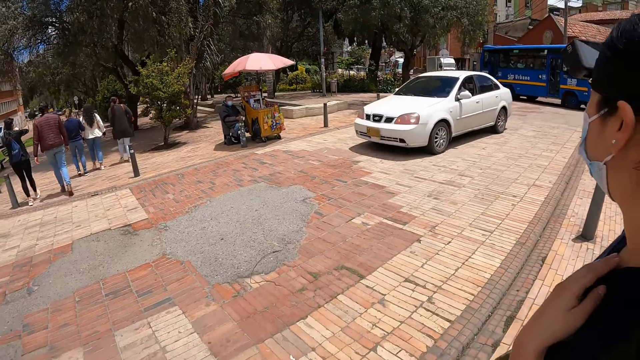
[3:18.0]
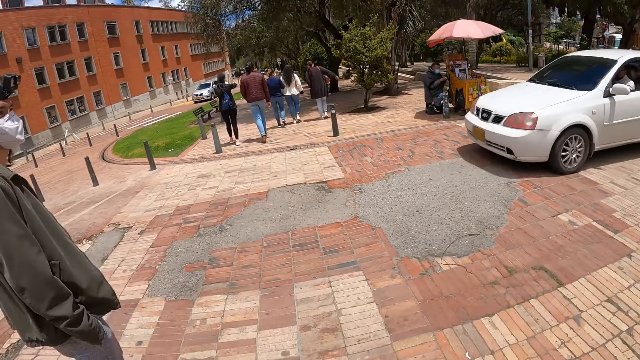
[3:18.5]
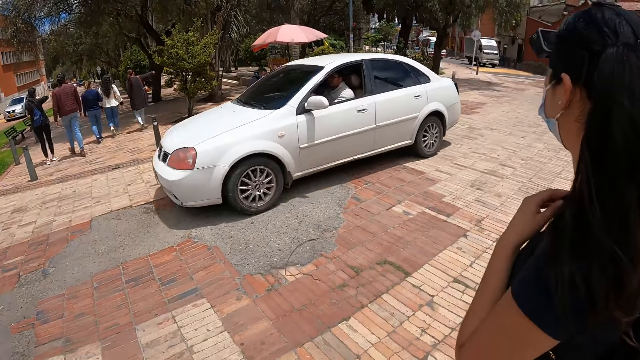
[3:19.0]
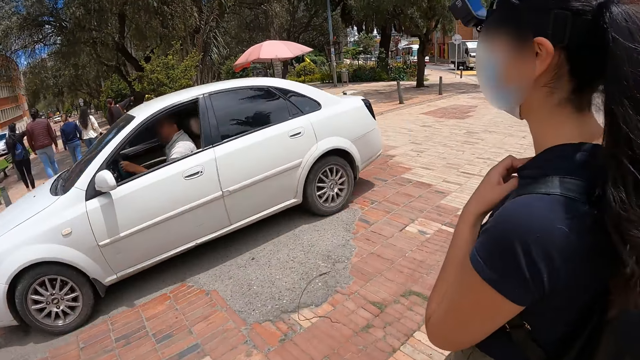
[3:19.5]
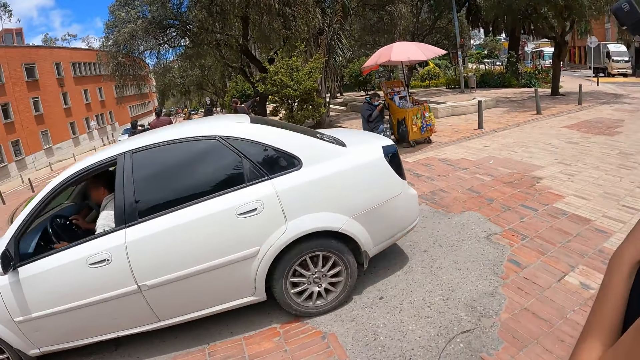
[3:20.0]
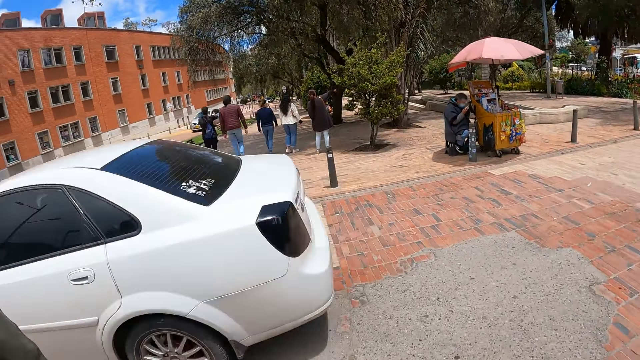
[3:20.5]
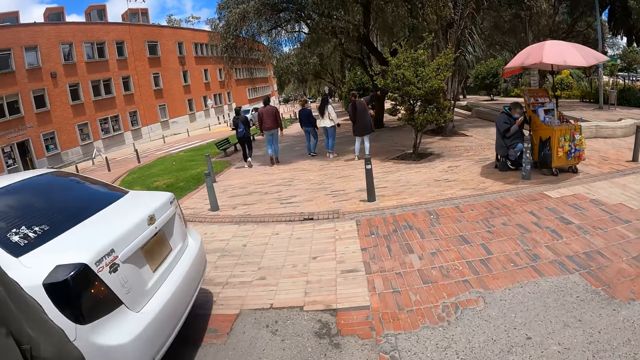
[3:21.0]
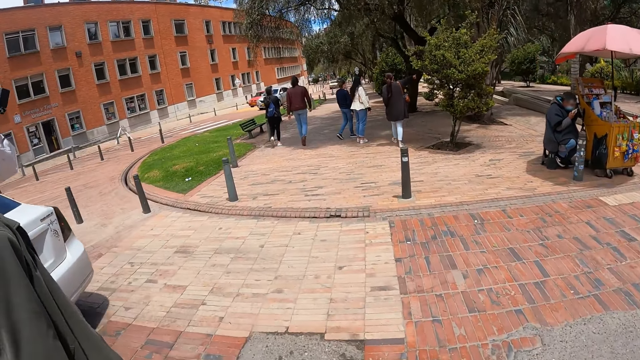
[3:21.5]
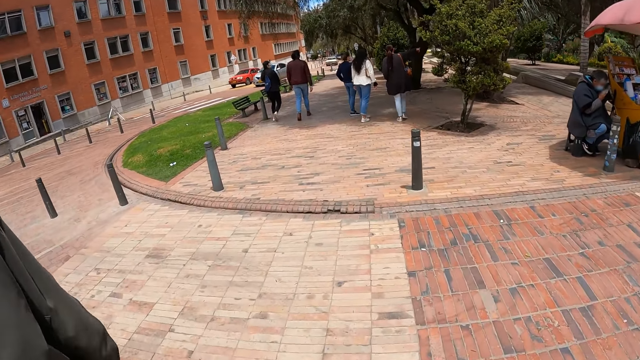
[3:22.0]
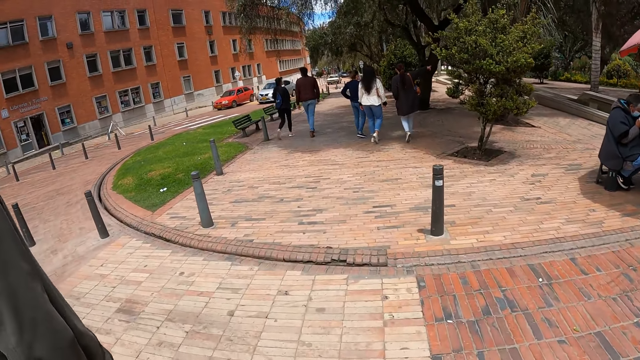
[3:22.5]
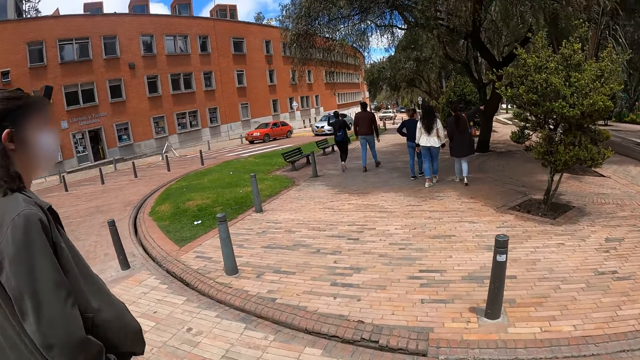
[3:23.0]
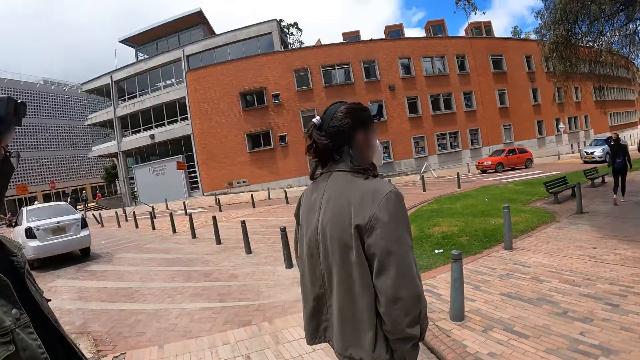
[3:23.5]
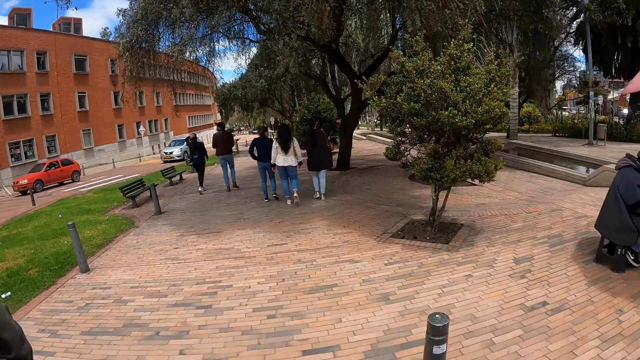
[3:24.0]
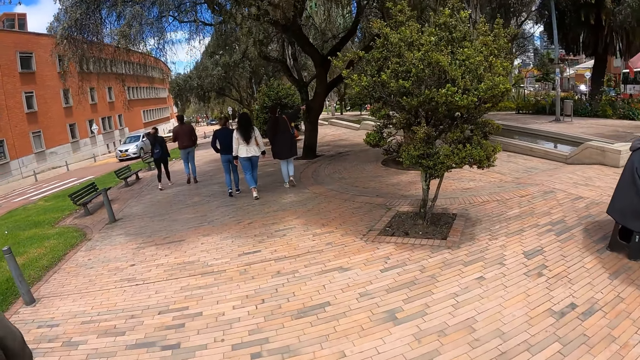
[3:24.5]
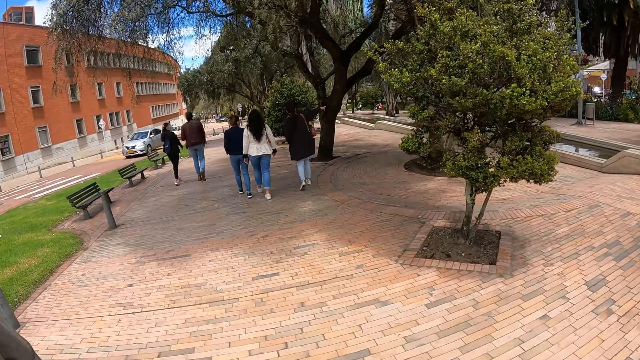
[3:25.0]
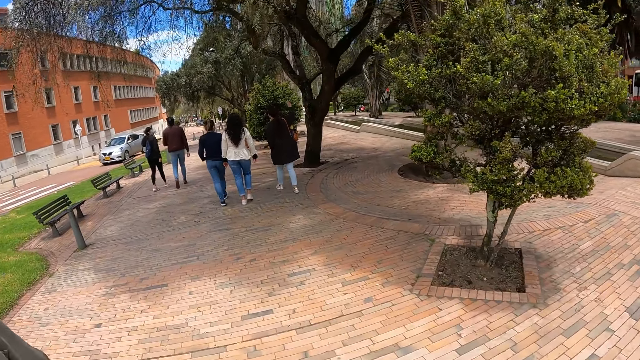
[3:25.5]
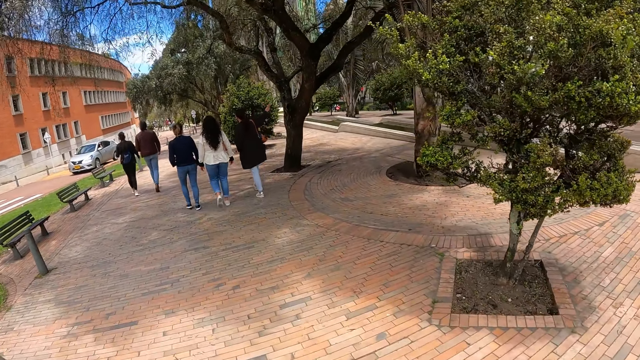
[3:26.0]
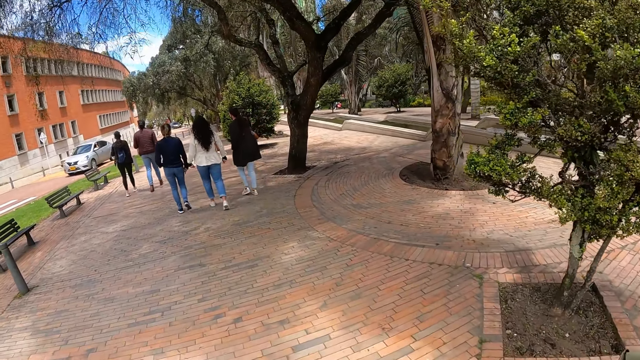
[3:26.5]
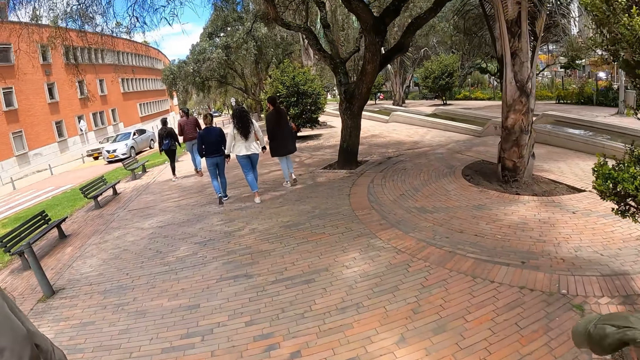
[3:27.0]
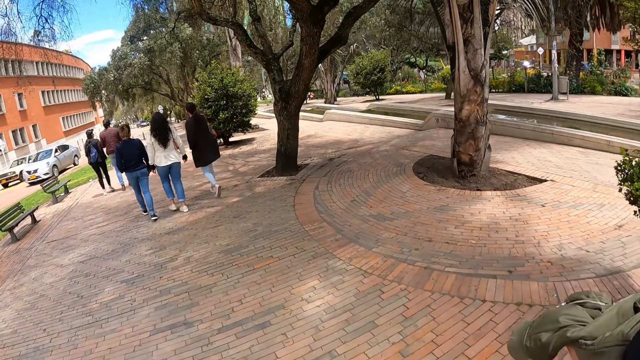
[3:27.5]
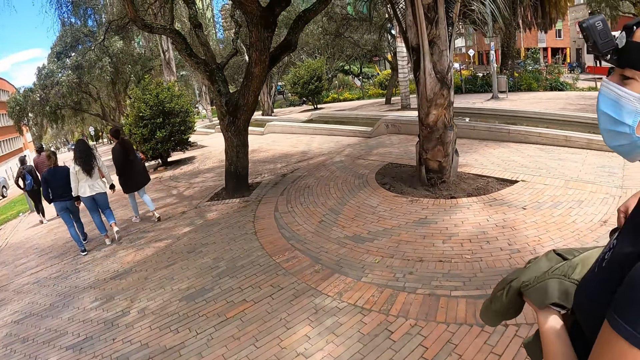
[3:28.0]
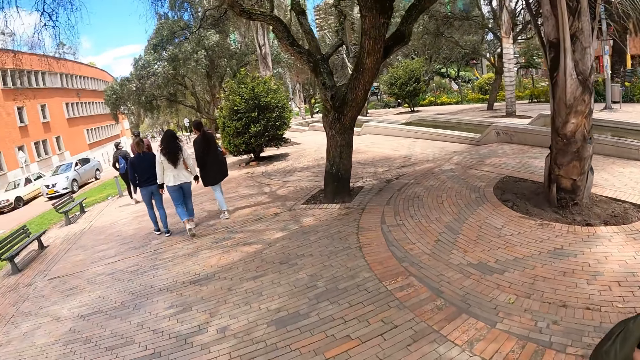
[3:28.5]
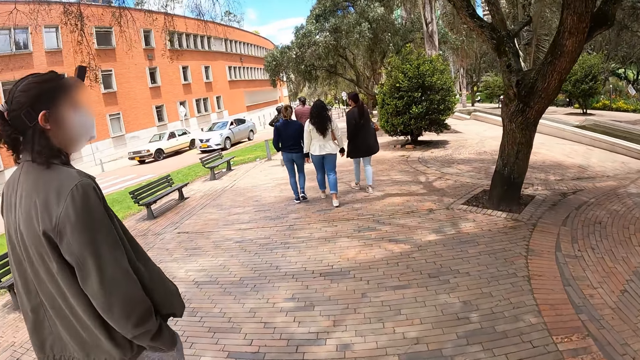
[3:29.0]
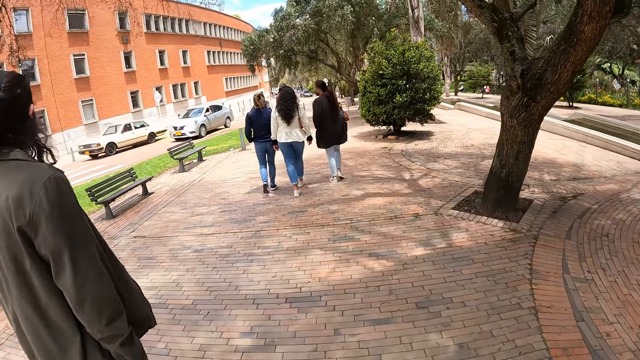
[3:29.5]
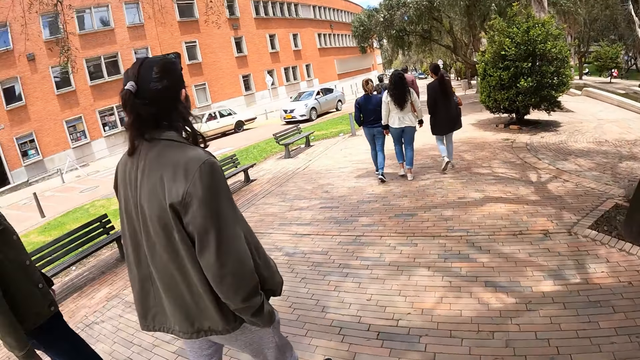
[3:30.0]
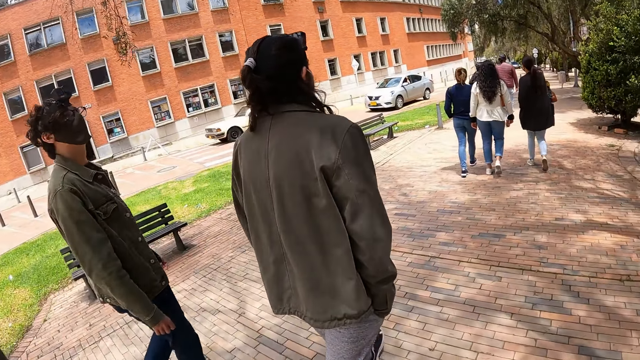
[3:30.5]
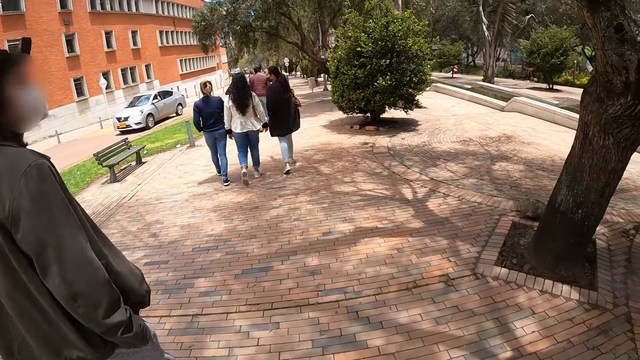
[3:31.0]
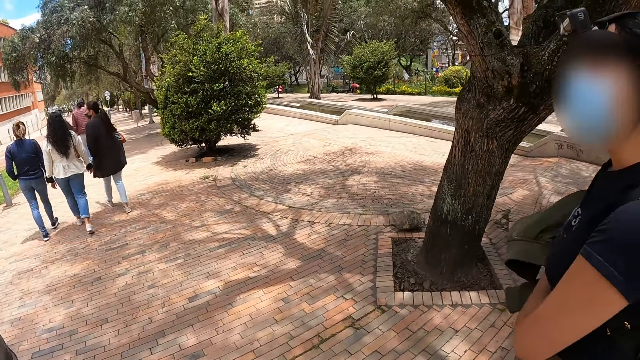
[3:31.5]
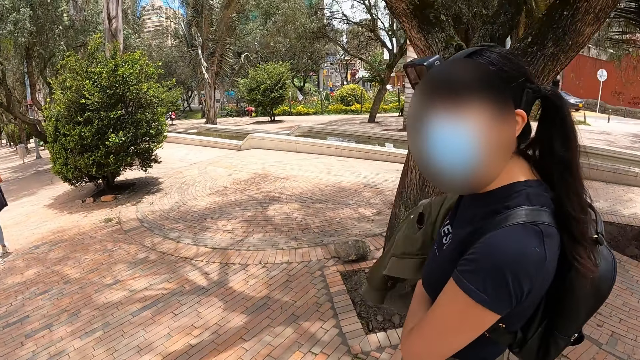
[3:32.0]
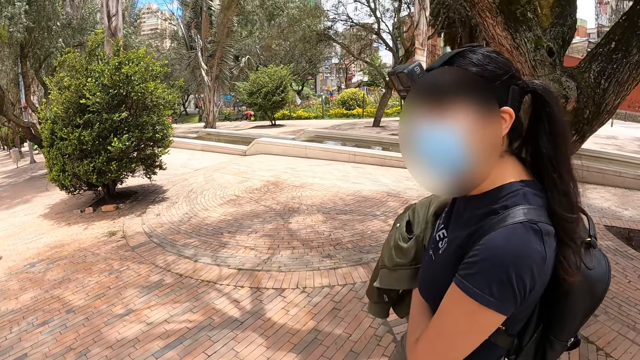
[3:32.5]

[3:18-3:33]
The camera wearer crosses the road. They walk on the side lane. They move the left hand. They walk on the side lane.

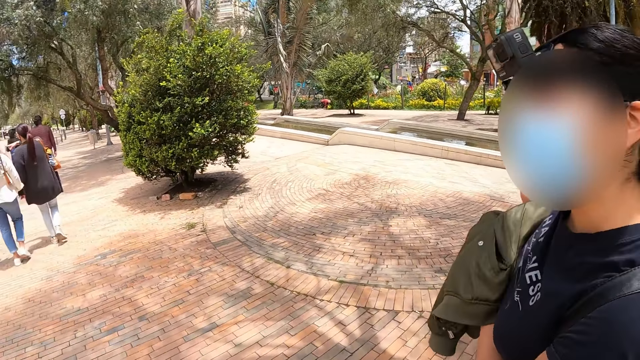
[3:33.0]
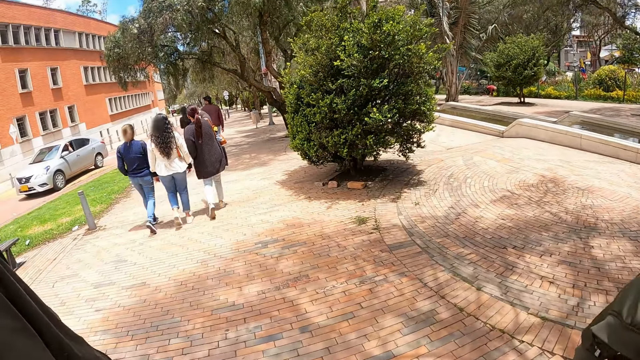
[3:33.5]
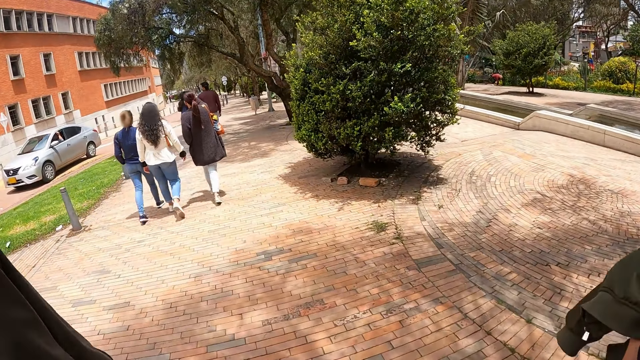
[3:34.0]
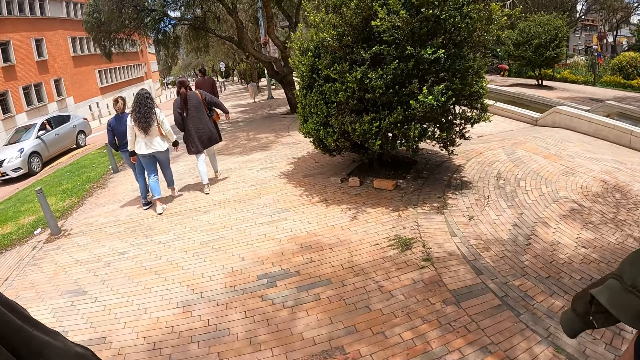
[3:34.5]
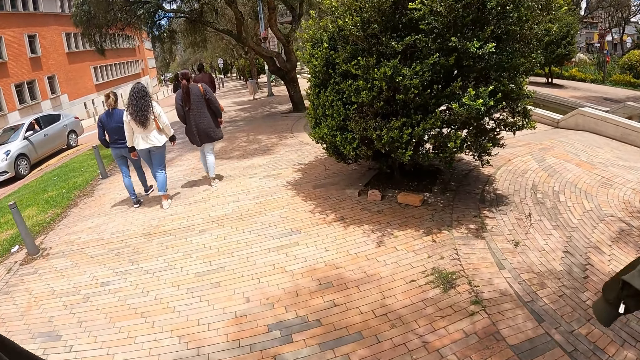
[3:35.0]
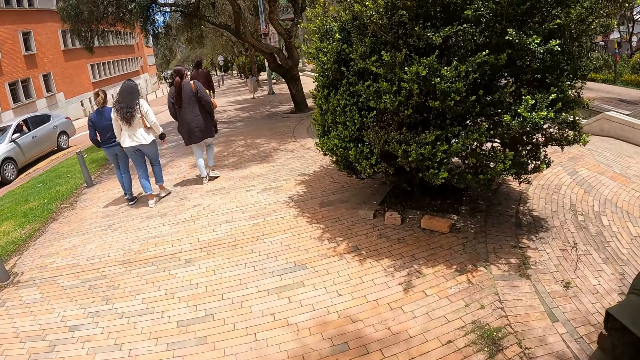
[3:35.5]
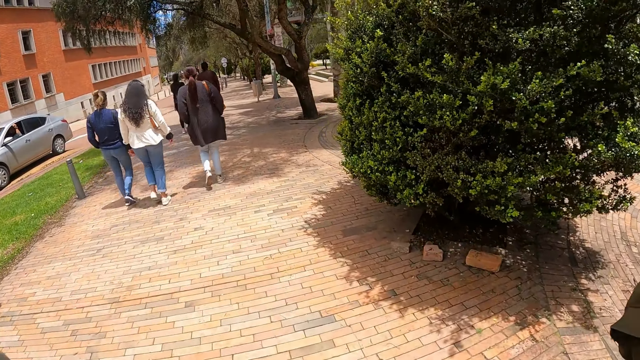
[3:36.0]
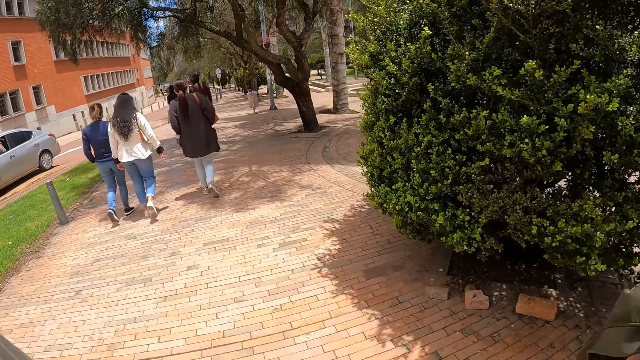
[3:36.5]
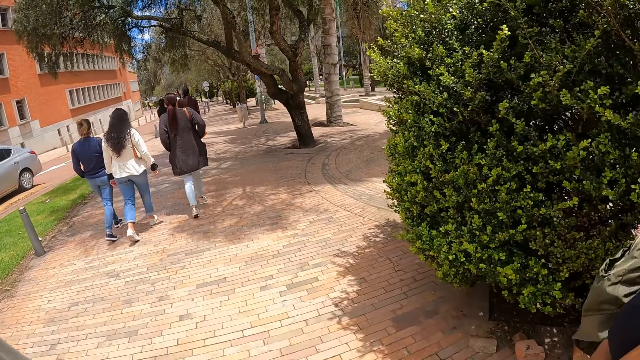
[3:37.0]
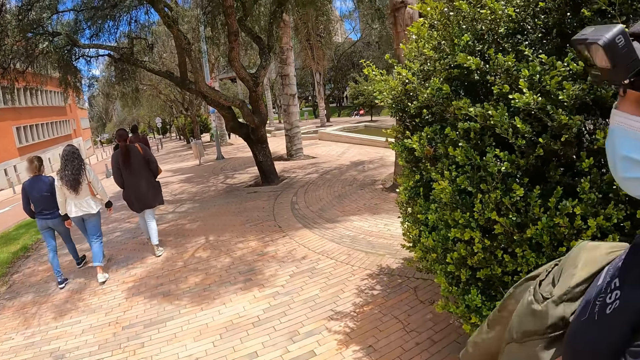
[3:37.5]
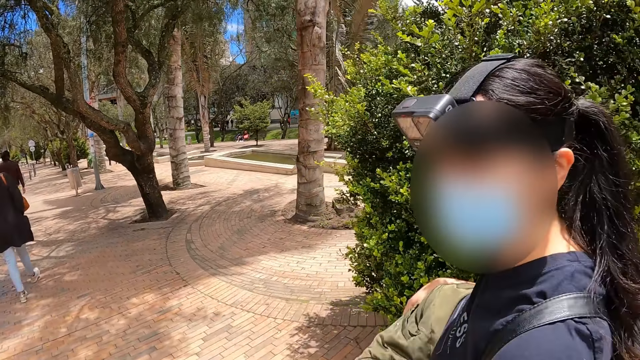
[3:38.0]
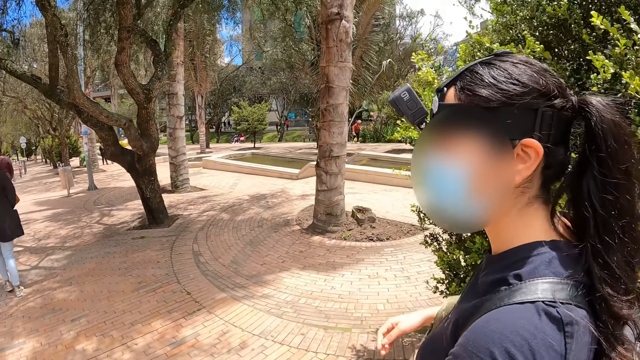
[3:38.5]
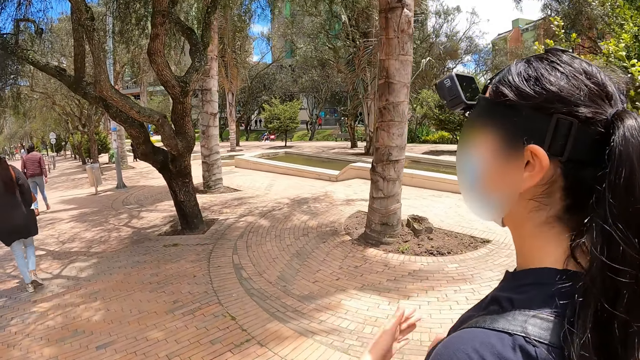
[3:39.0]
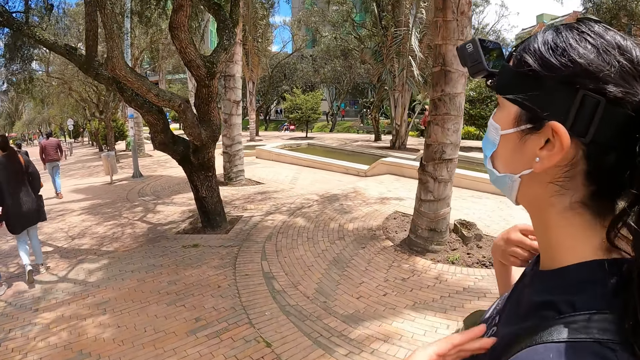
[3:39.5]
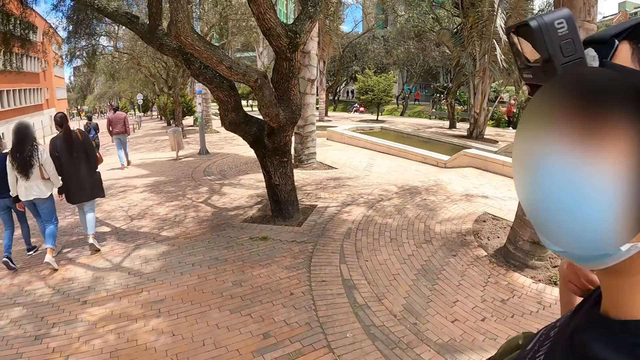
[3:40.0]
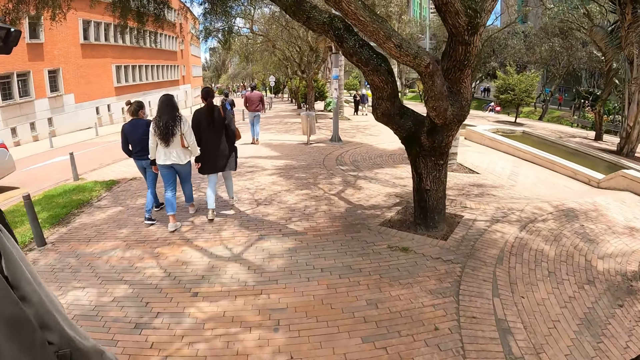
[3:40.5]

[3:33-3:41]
A lady interacts with the camera wearer.
